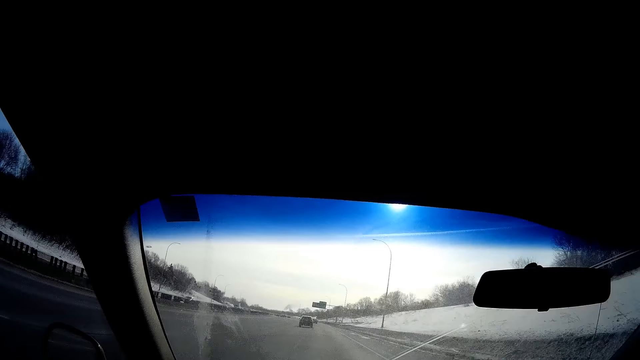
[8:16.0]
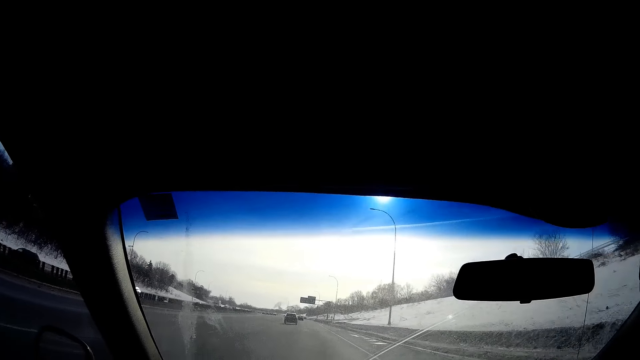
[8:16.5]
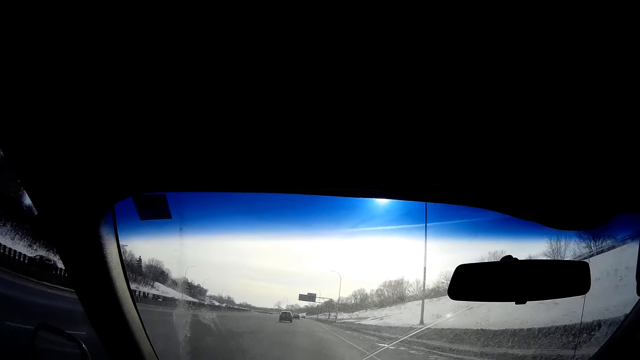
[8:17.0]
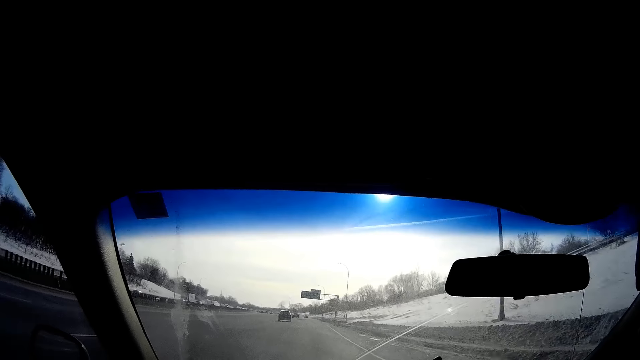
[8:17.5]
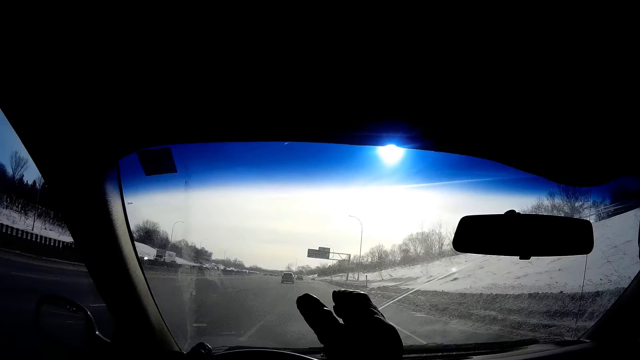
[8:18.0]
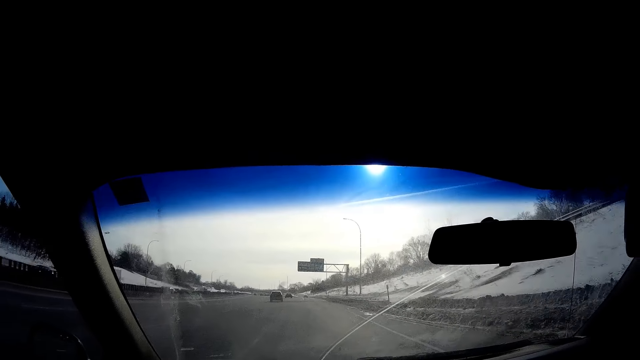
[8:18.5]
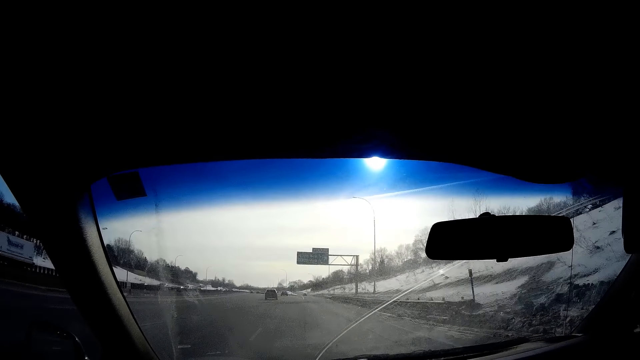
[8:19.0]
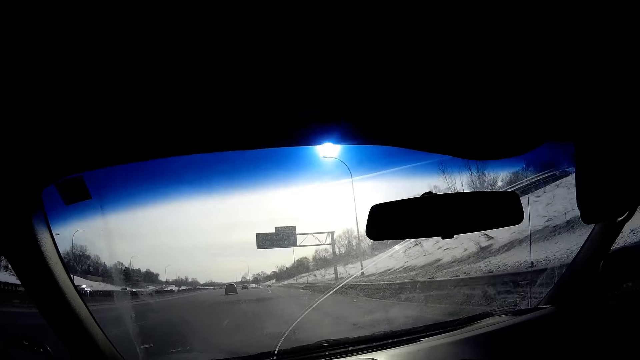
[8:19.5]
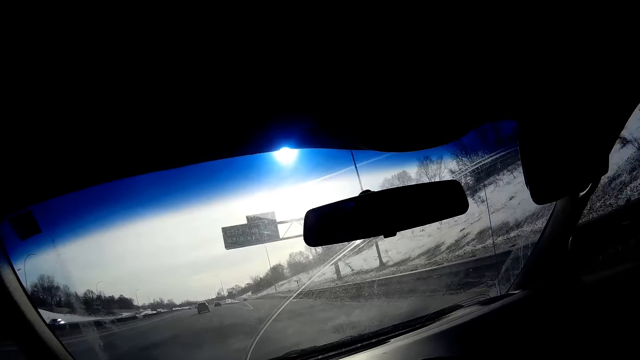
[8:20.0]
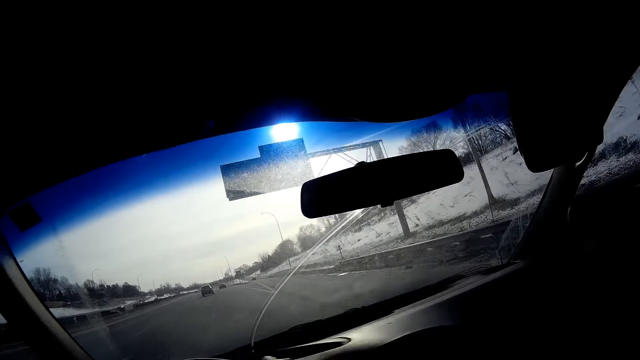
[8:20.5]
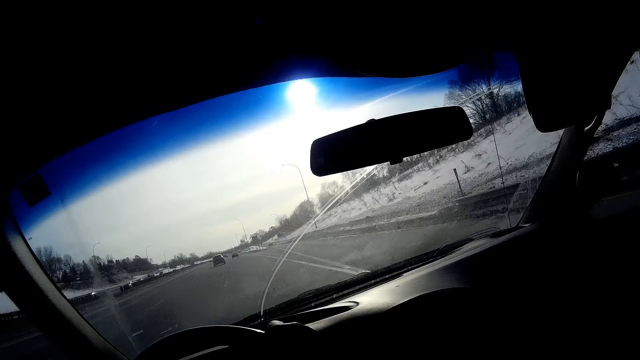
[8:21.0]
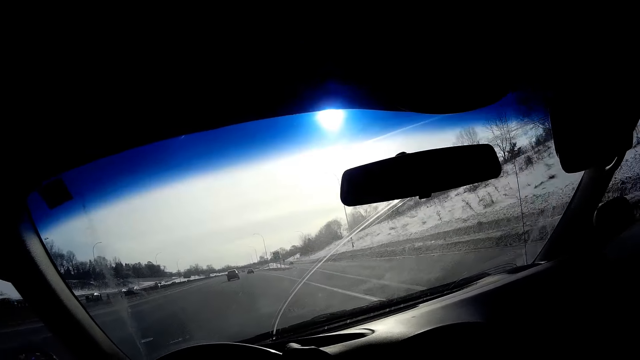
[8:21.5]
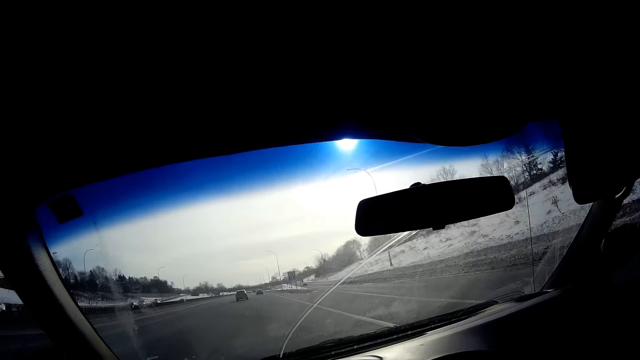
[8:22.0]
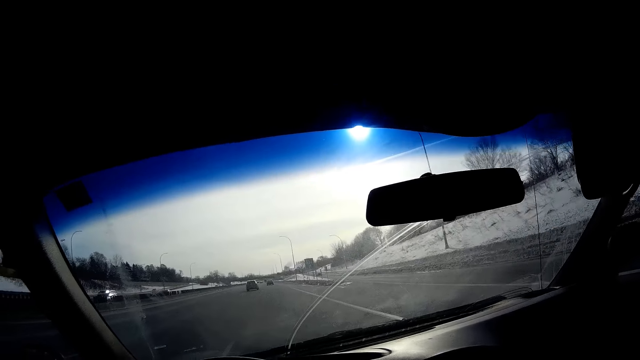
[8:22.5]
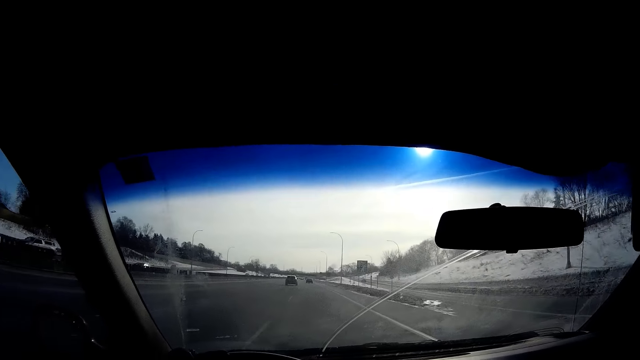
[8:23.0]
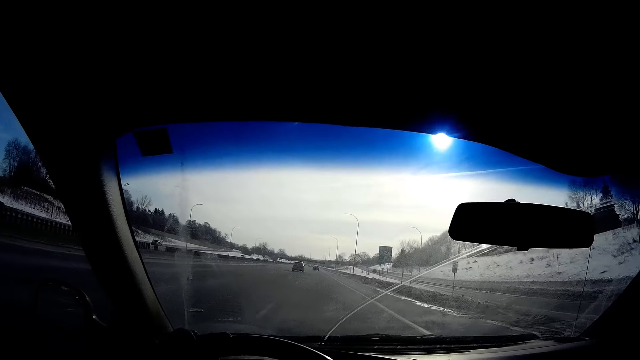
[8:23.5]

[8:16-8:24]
The camera wearer puts a hand on the steering wheel. They drive on the road.

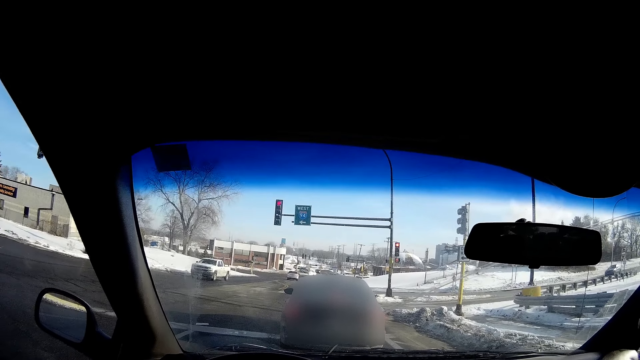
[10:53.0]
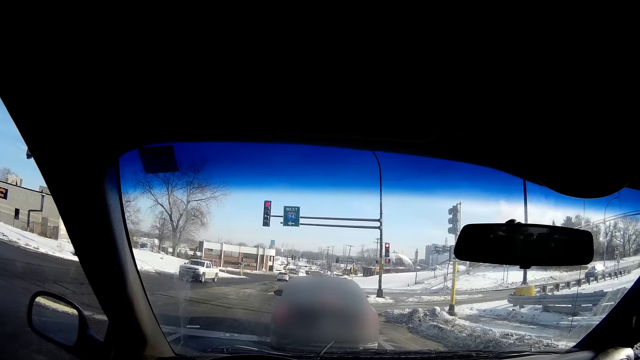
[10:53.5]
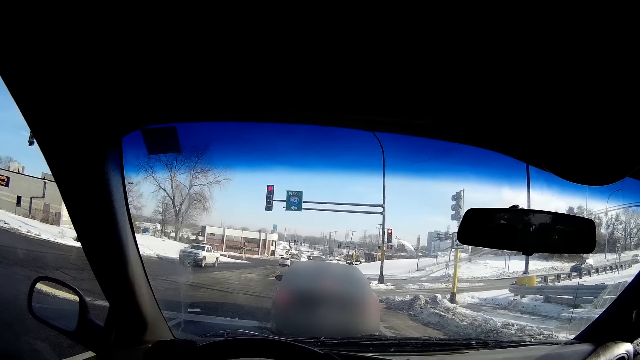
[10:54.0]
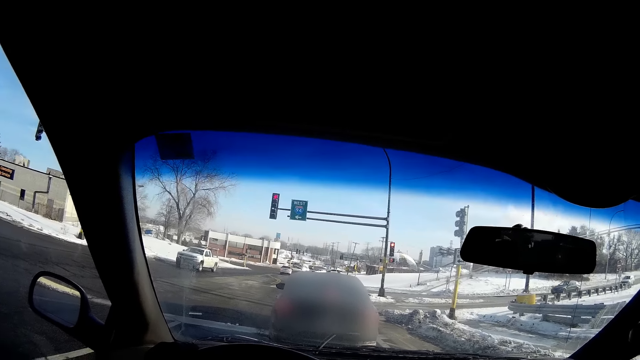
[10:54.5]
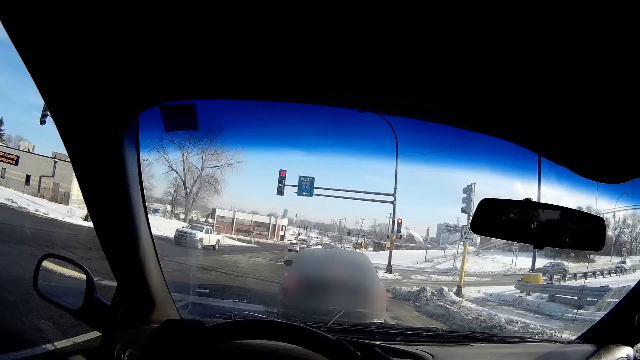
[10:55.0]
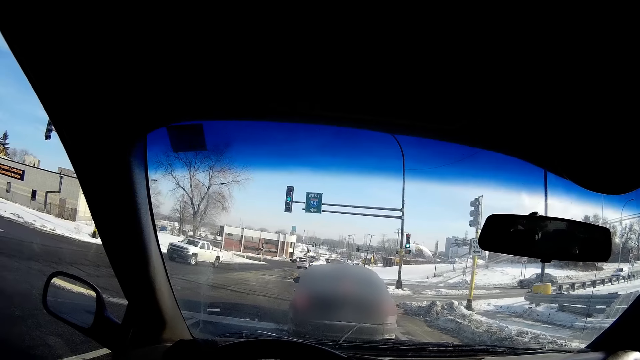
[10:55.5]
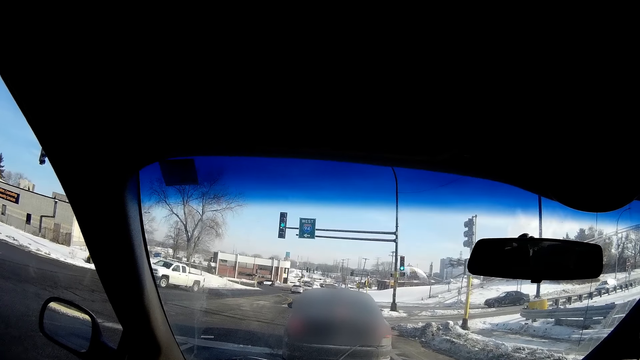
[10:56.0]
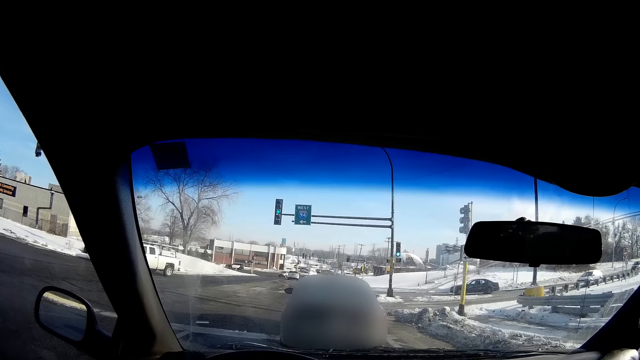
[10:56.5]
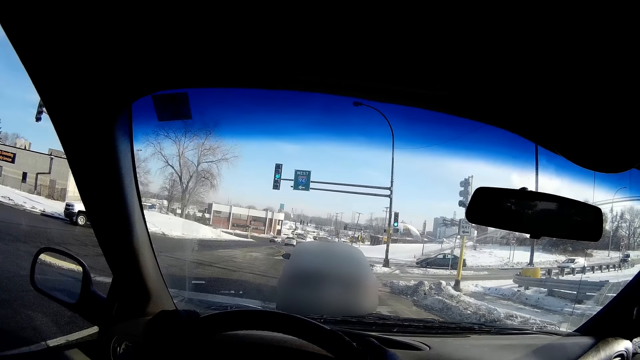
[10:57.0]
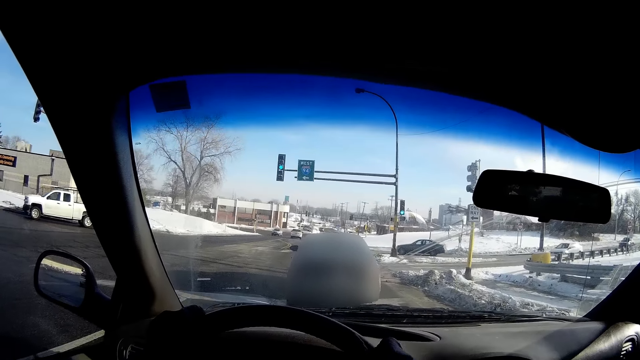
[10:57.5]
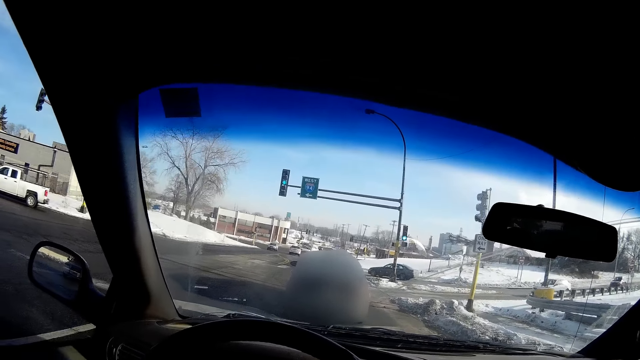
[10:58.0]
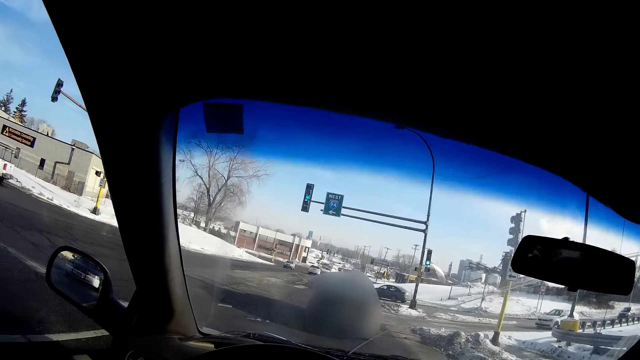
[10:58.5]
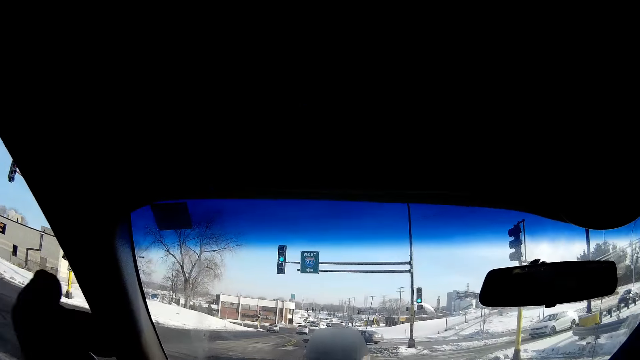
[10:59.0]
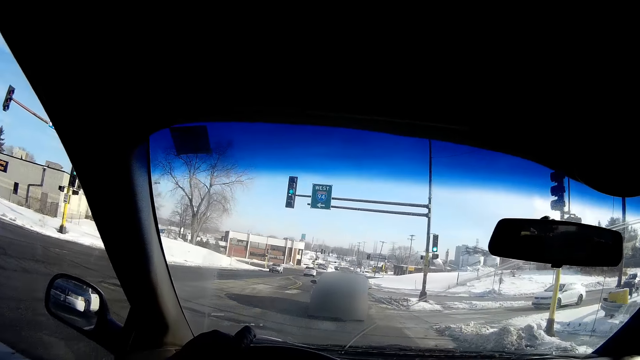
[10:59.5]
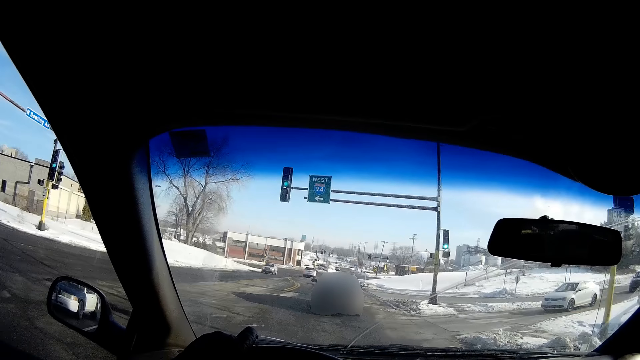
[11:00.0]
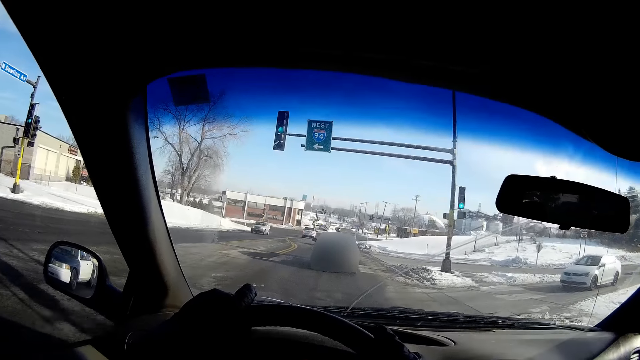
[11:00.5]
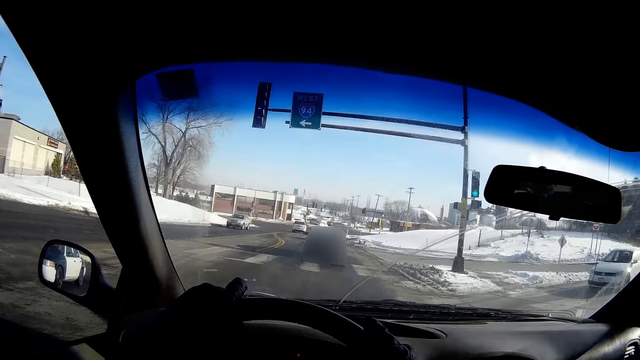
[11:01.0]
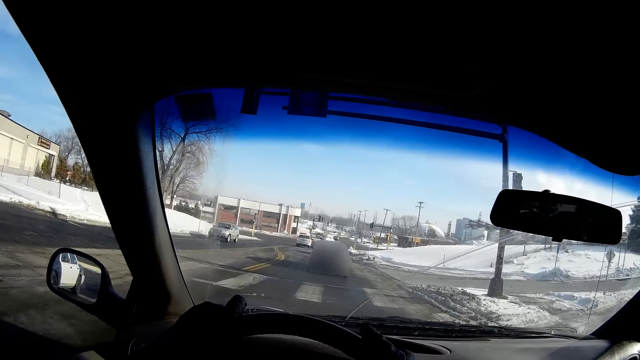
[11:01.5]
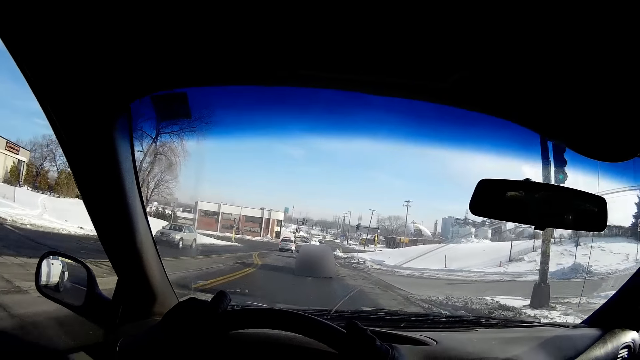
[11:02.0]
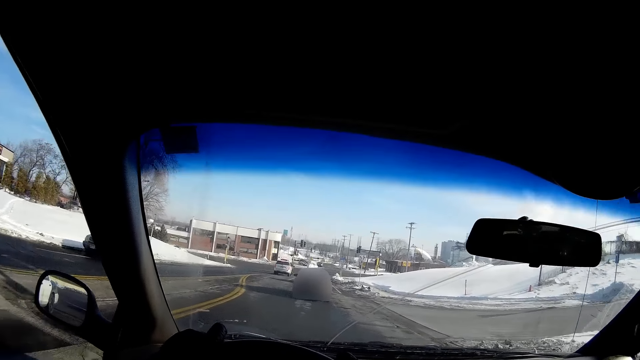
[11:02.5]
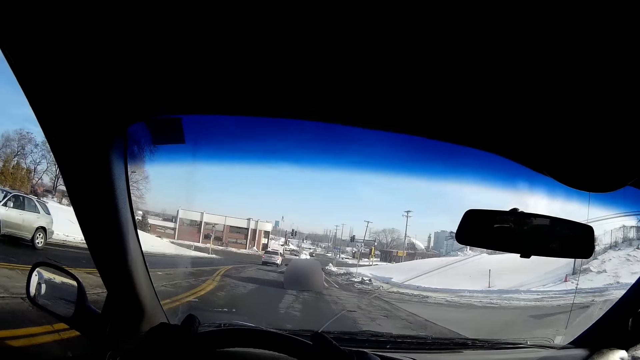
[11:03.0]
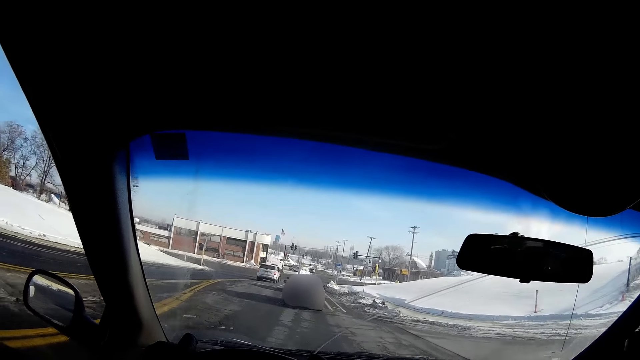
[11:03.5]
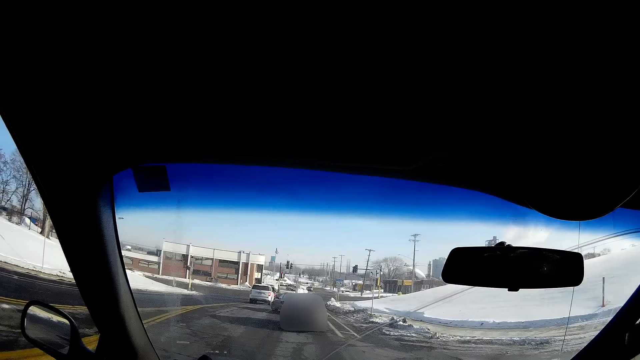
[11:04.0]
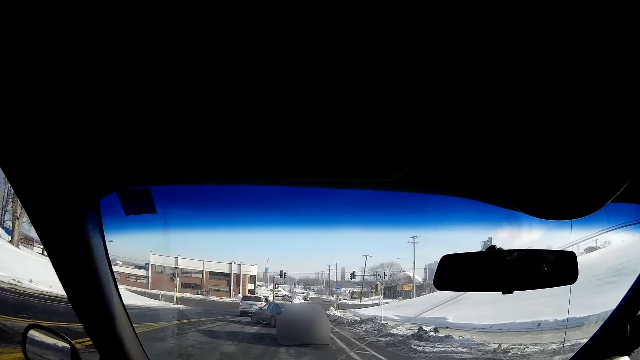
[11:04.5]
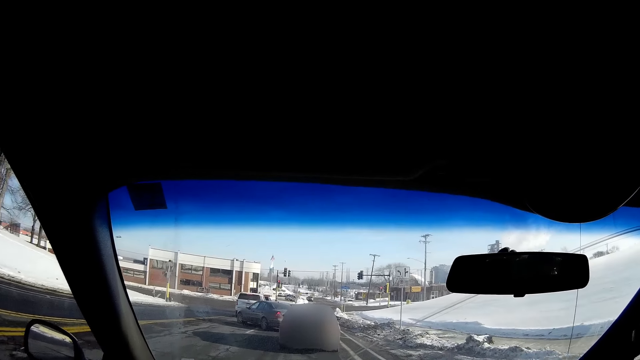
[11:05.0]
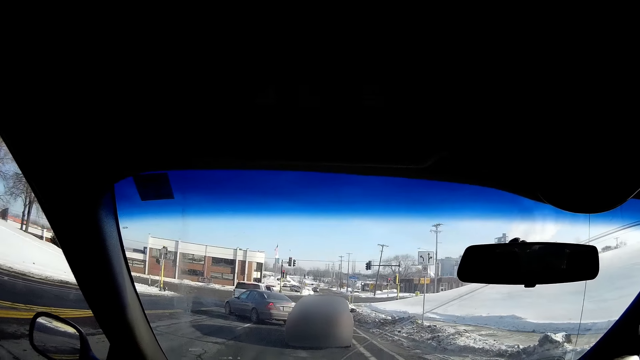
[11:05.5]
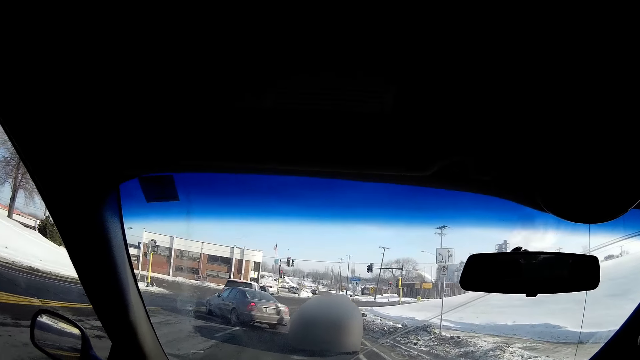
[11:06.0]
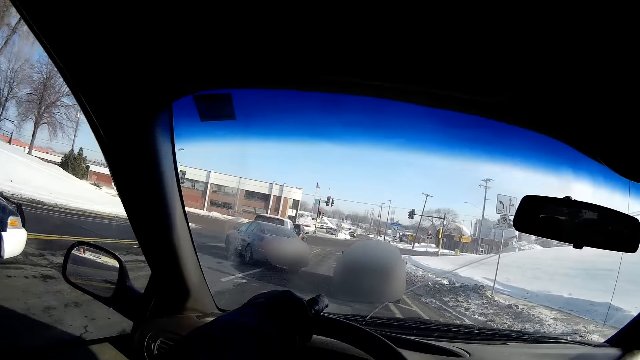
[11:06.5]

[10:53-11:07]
The camera wearer stops the car behind a car at a traffic light with the steering wheel in his left hand. He moves the car with his left hand on the steering wheel.
